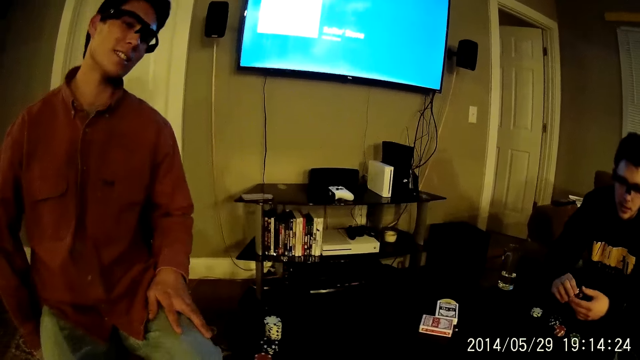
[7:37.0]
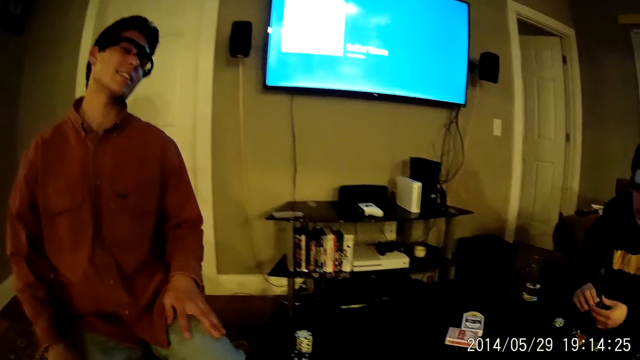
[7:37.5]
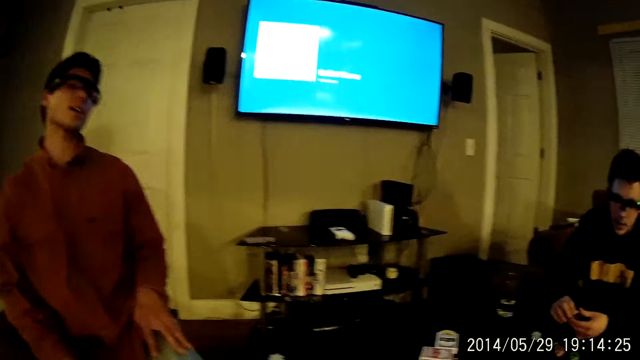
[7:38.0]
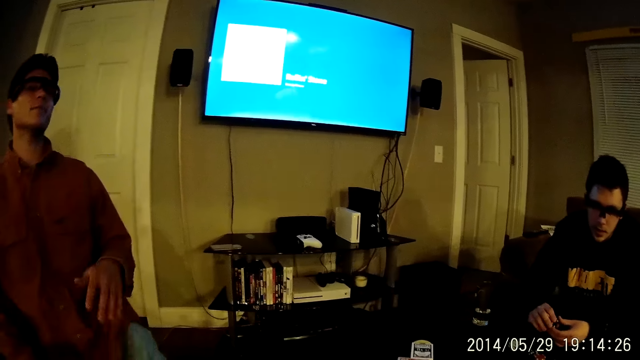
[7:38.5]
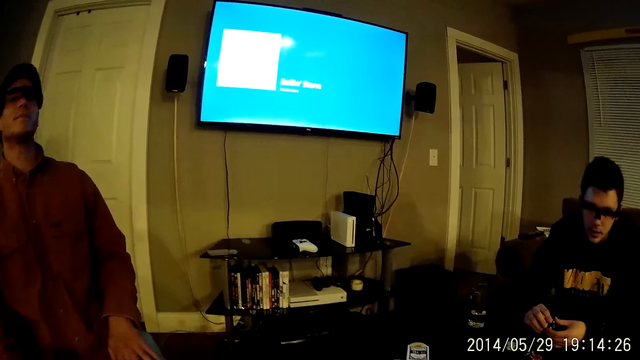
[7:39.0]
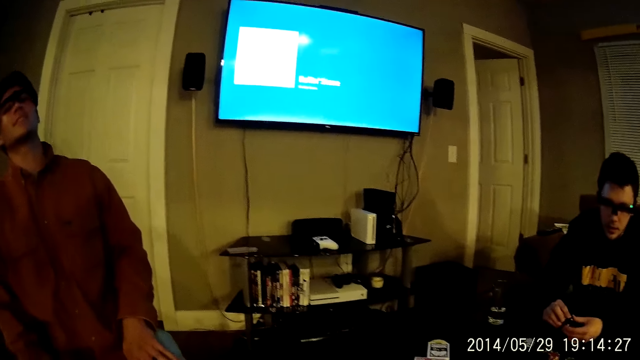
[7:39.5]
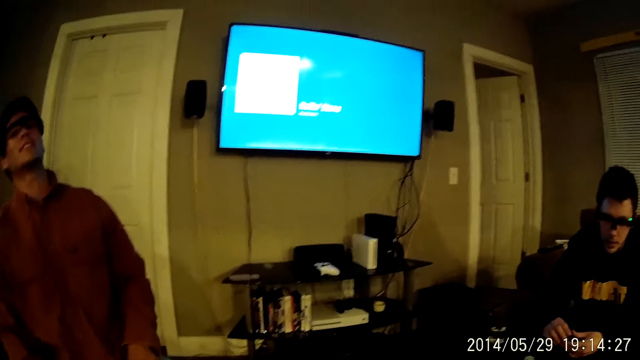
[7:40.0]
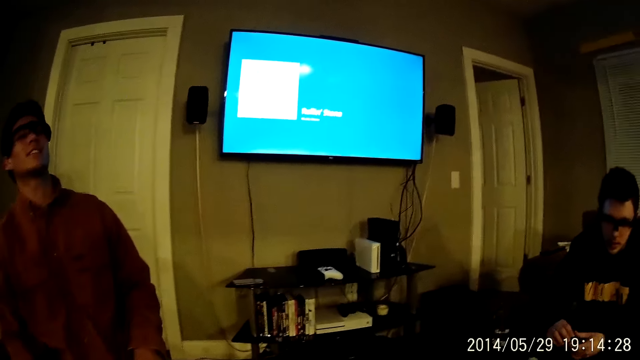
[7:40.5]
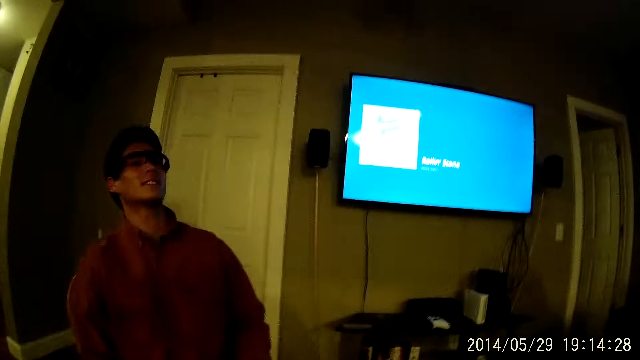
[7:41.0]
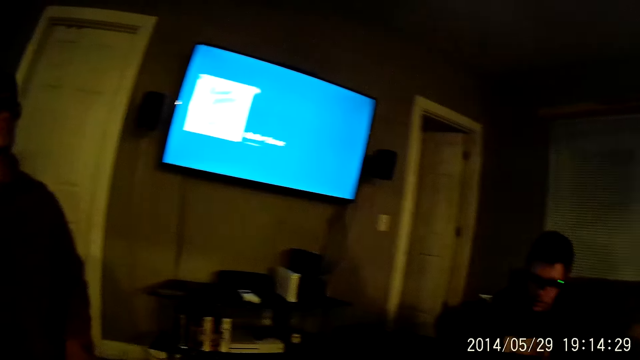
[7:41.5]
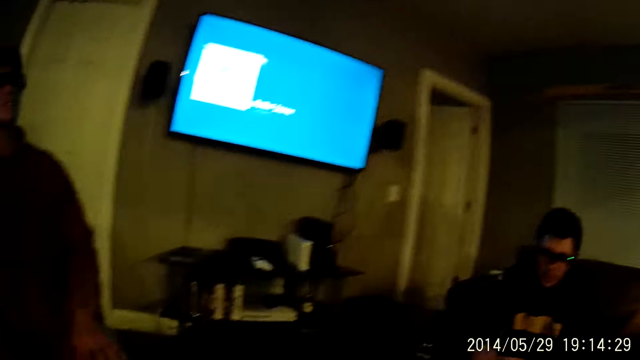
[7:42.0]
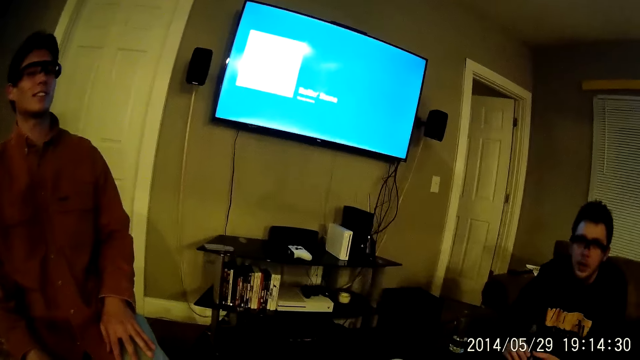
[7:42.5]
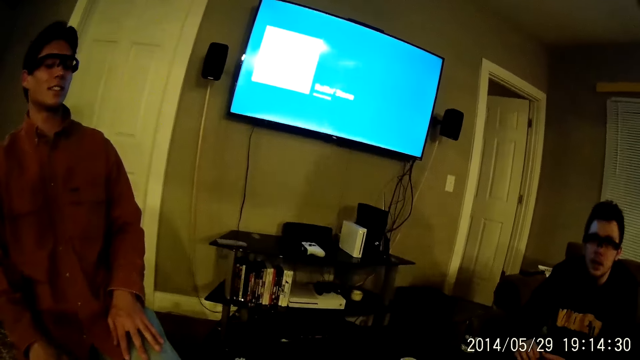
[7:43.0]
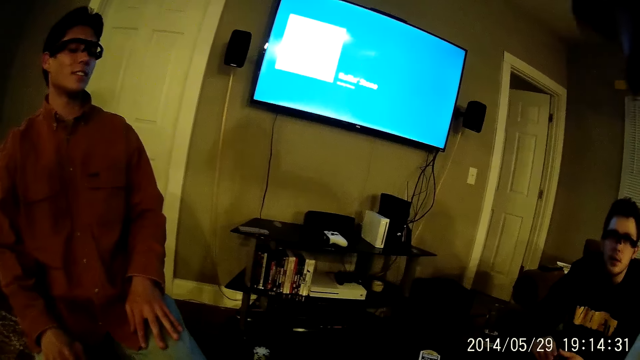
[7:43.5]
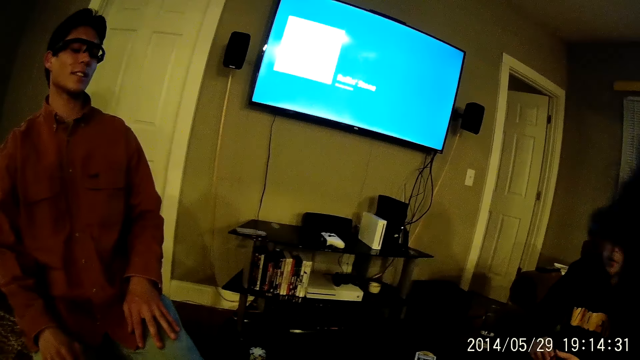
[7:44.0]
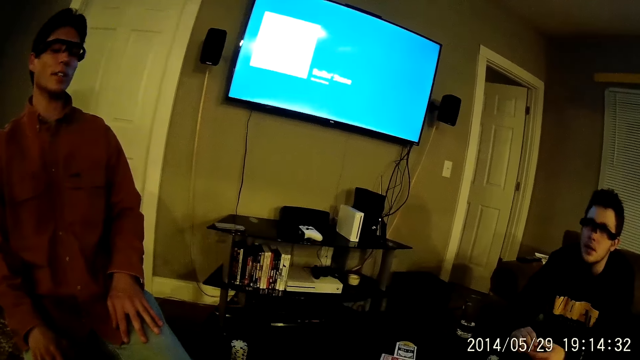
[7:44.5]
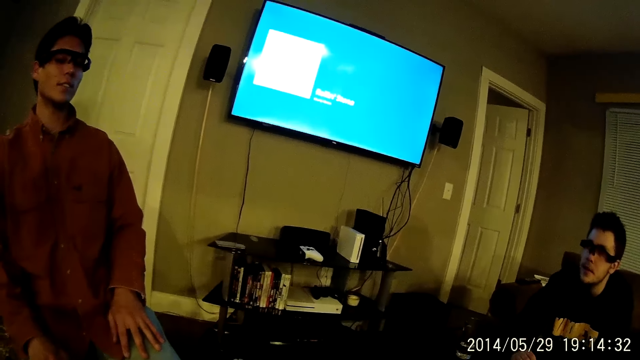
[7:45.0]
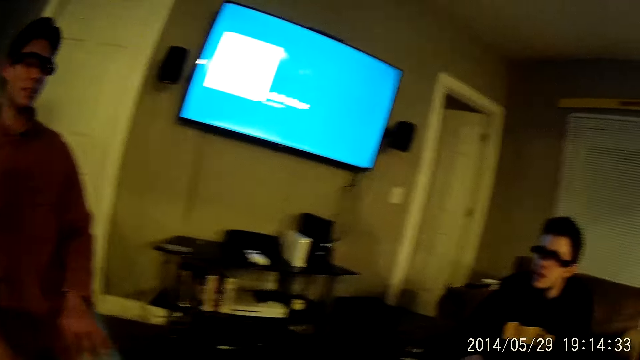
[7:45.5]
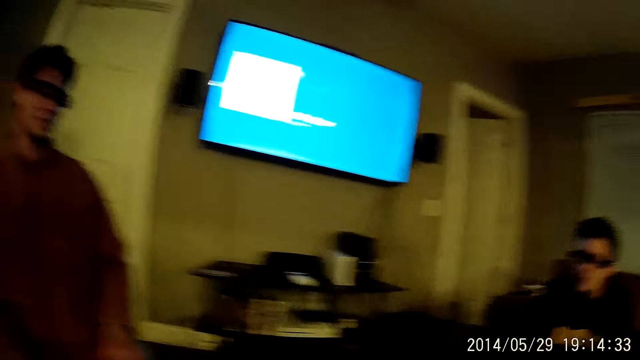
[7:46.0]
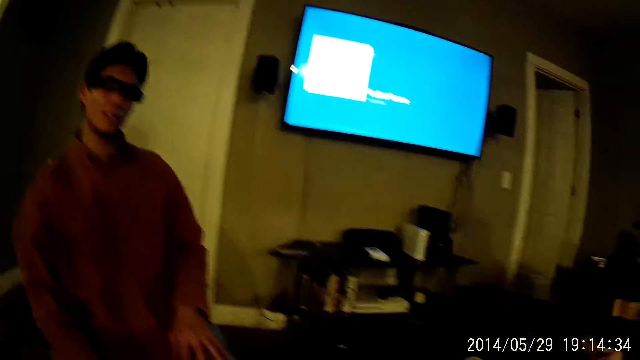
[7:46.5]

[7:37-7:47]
A man holds his lap. The camera wearer interacts with a man. Another man sits on the sofa.

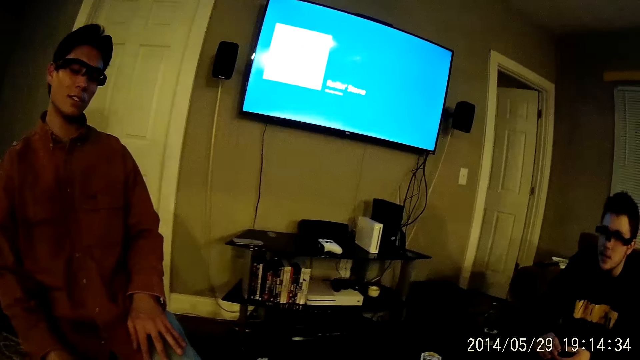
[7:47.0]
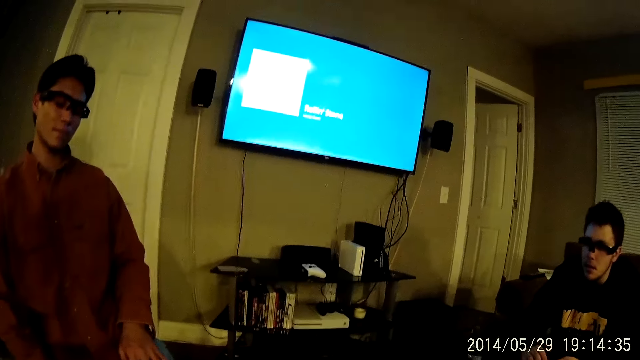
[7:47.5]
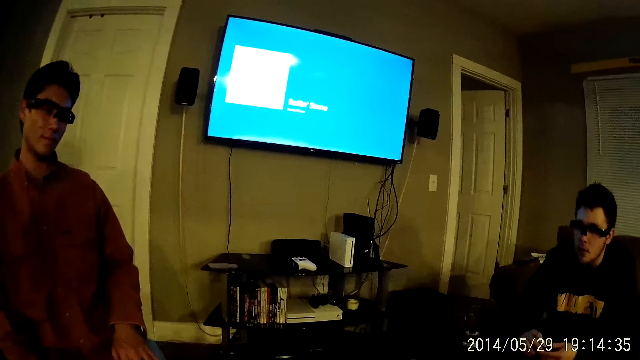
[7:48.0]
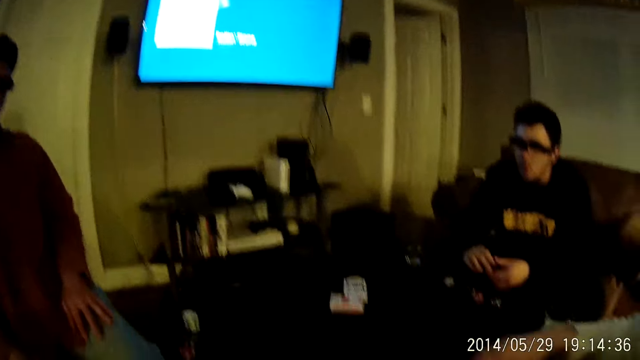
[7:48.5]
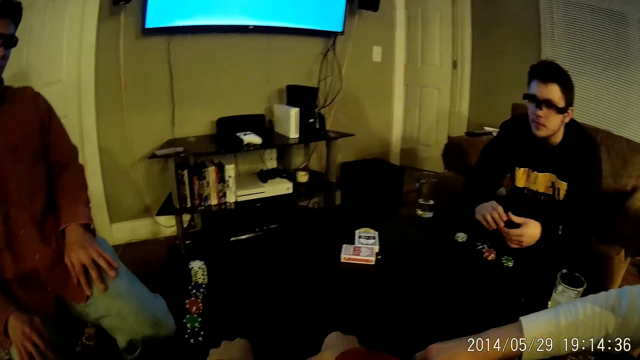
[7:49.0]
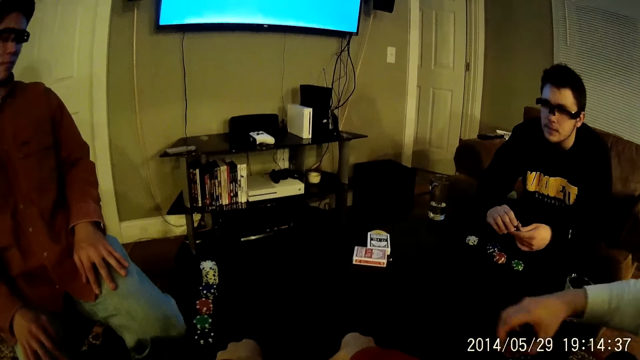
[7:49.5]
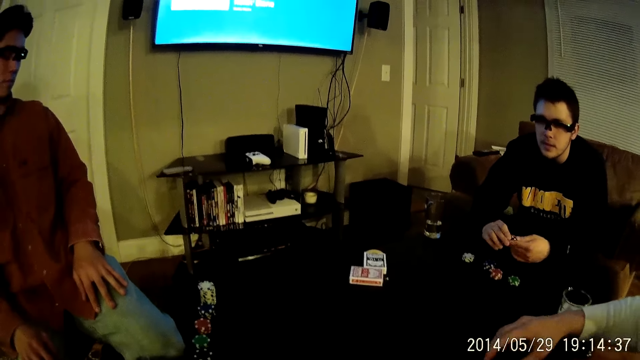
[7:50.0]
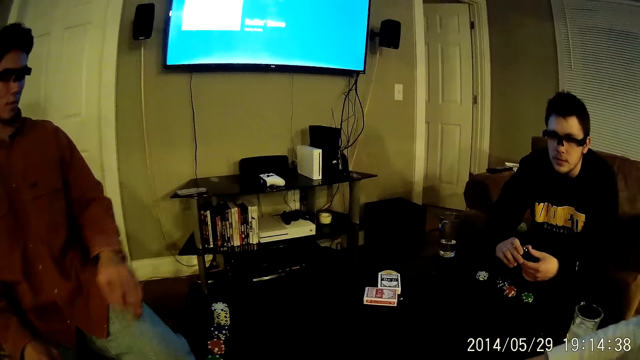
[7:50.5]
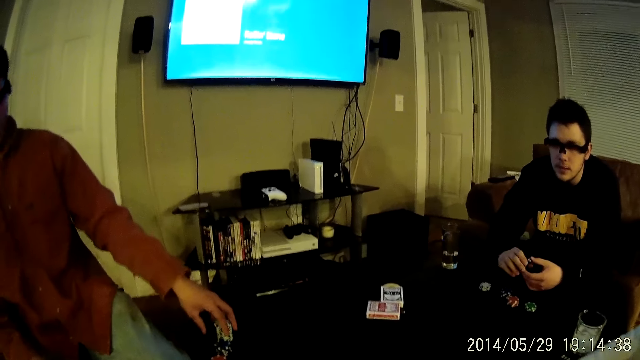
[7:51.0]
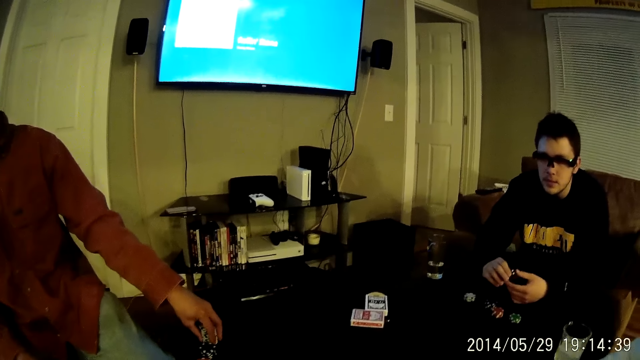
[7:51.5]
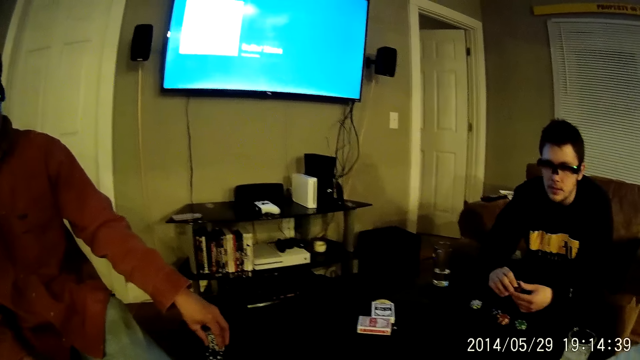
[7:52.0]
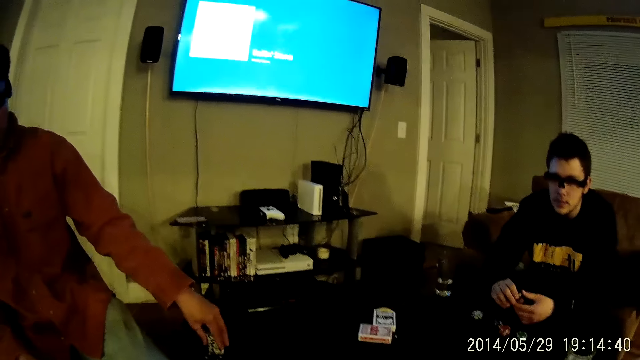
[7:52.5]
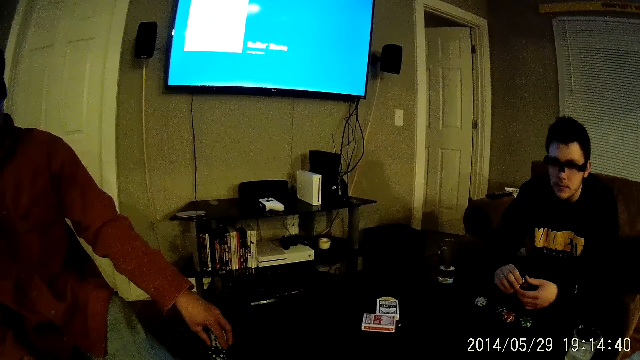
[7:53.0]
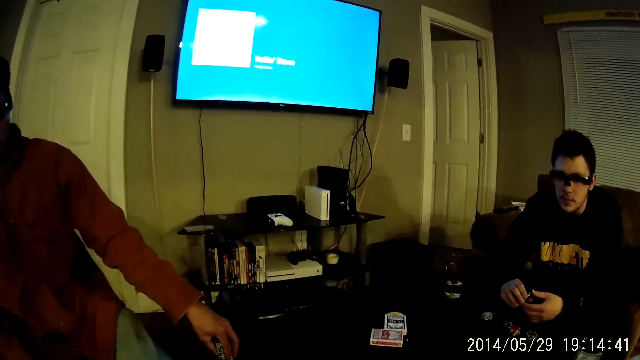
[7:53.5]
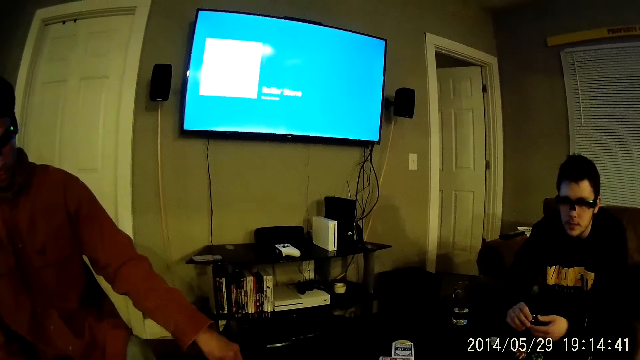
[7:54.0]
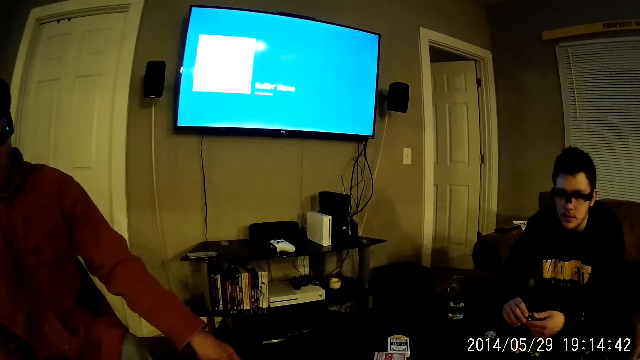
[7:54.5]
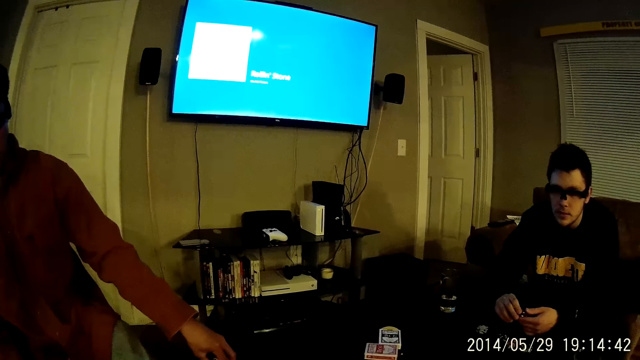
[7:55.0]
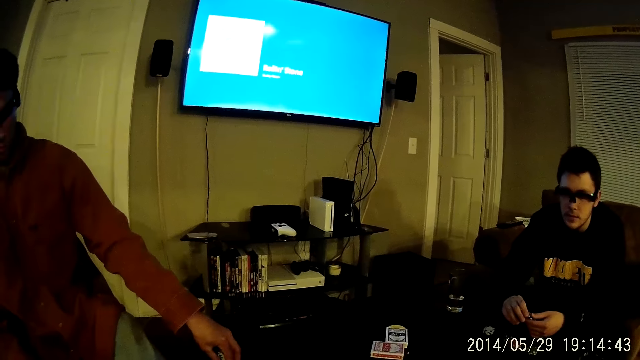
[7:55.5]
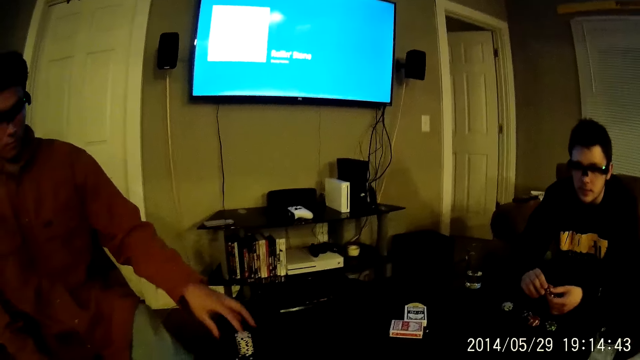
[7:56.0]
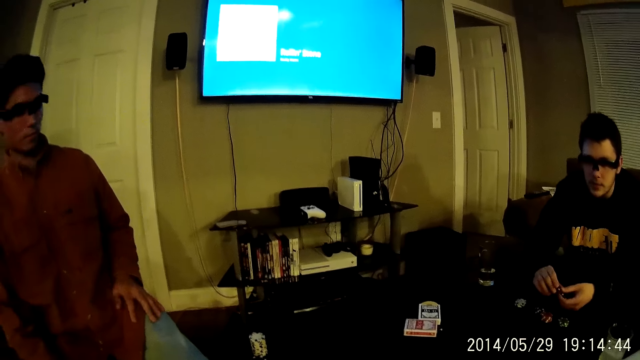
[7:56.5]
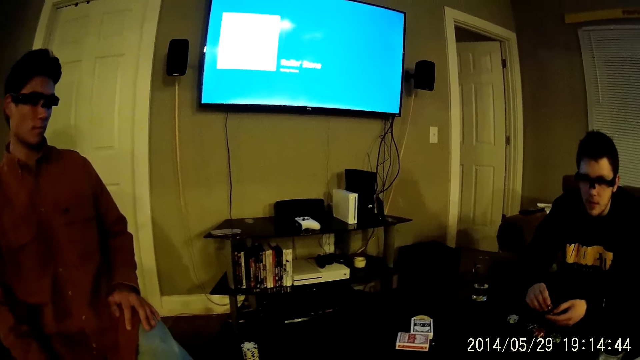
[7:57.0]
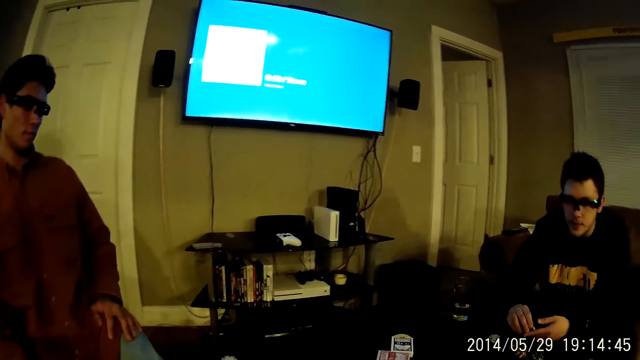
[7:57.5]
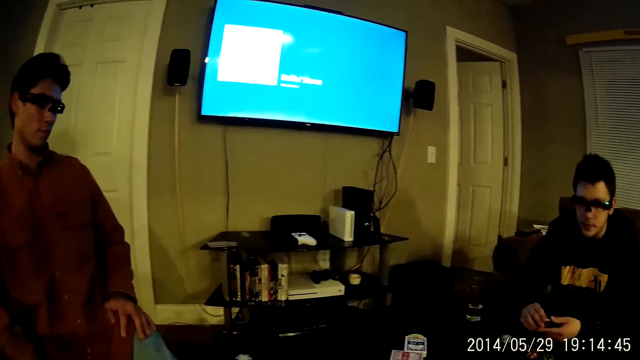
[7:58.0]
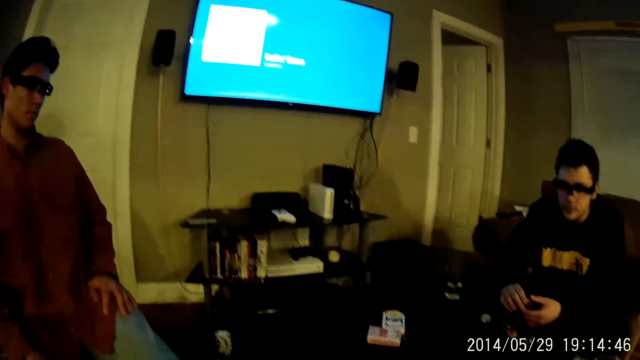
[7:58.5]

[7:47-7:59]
A man stretches his hand. Another man picks up some poker chips with his right hand. Another man stacks chips on the table with his left hand. Another man holds the dice. That man holds his lap.
